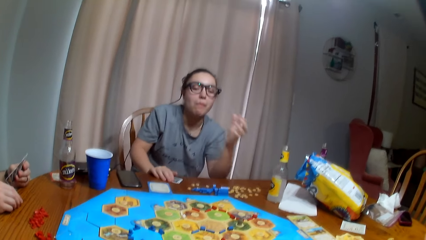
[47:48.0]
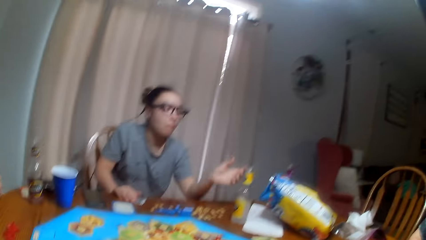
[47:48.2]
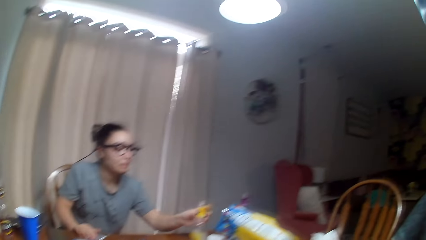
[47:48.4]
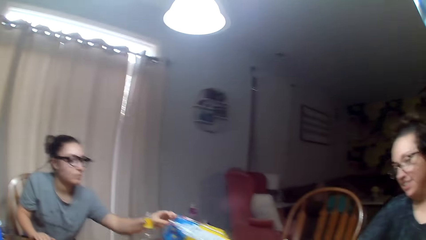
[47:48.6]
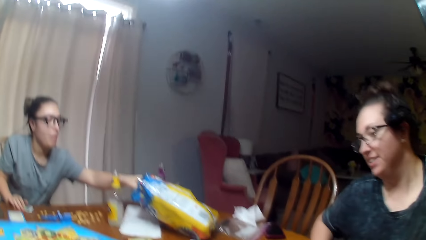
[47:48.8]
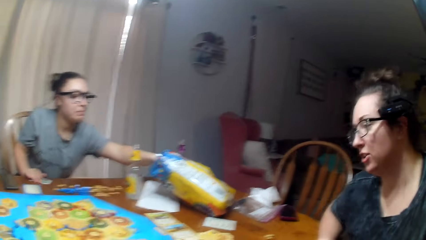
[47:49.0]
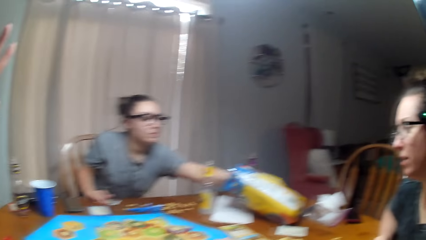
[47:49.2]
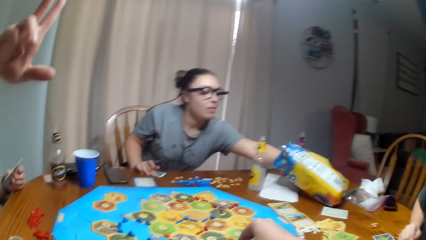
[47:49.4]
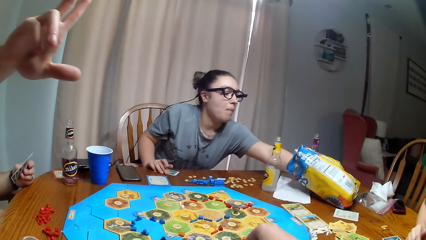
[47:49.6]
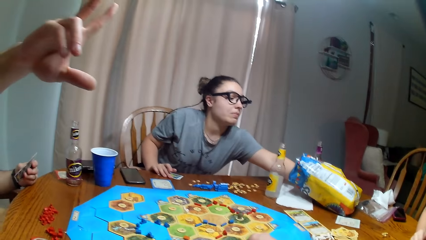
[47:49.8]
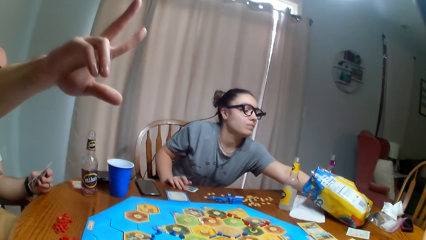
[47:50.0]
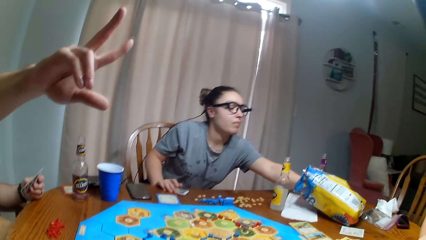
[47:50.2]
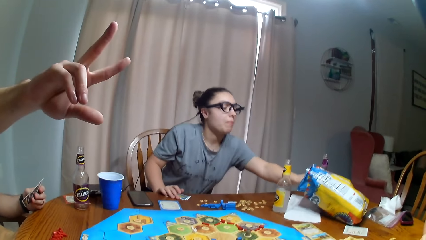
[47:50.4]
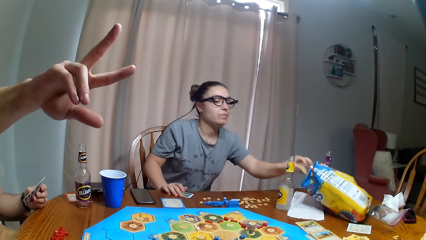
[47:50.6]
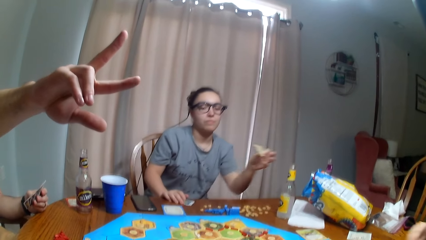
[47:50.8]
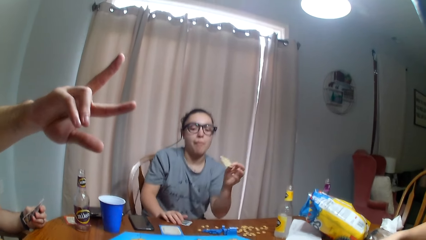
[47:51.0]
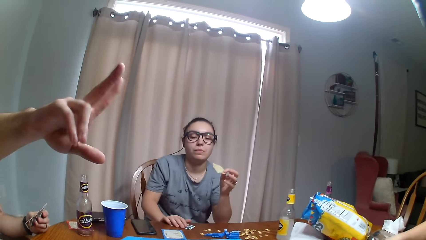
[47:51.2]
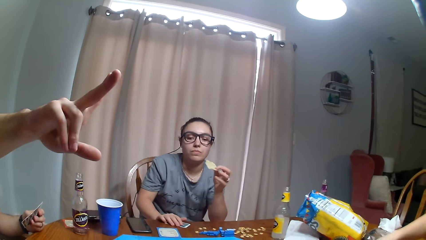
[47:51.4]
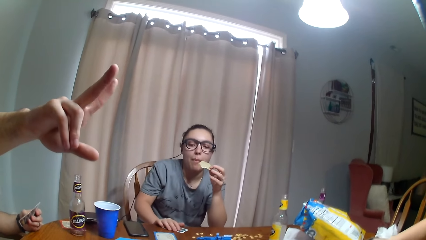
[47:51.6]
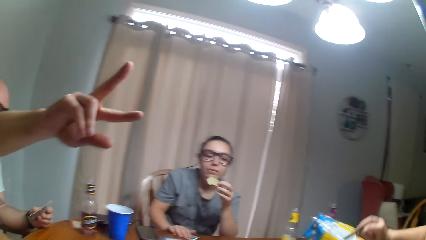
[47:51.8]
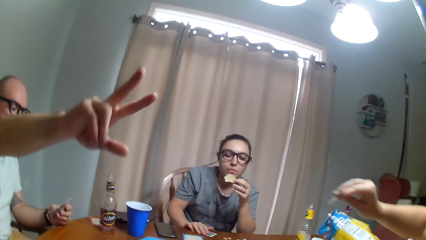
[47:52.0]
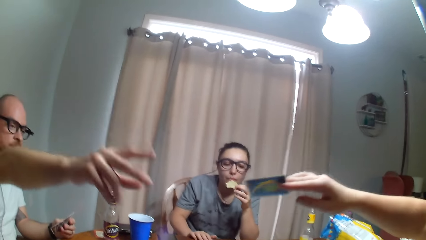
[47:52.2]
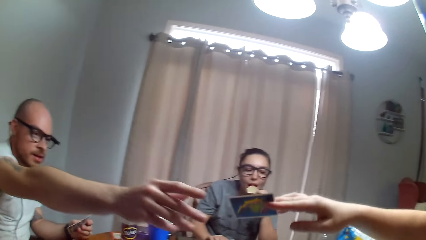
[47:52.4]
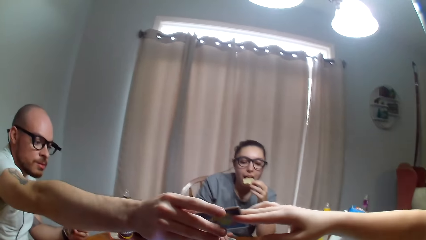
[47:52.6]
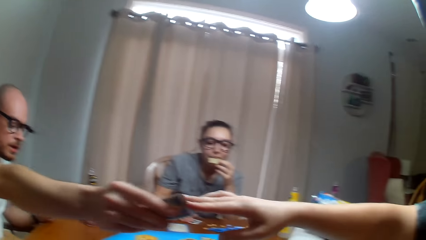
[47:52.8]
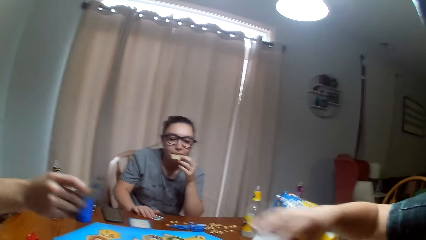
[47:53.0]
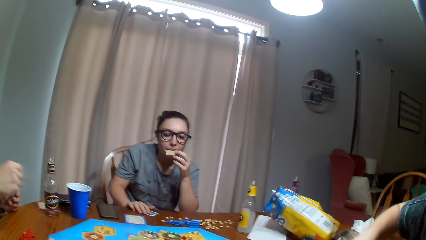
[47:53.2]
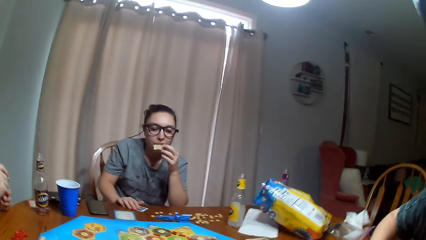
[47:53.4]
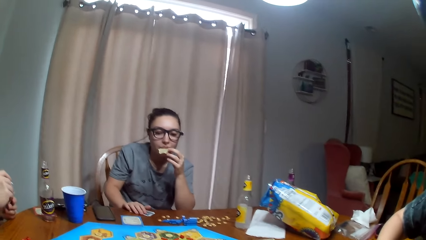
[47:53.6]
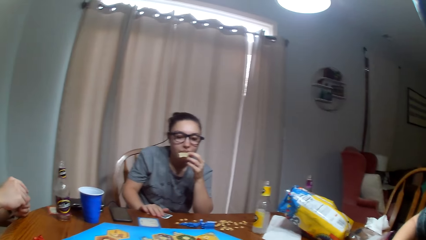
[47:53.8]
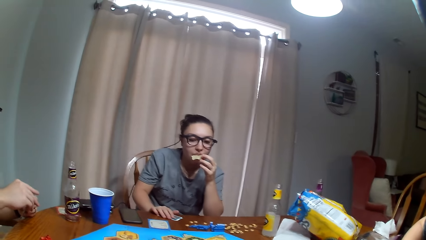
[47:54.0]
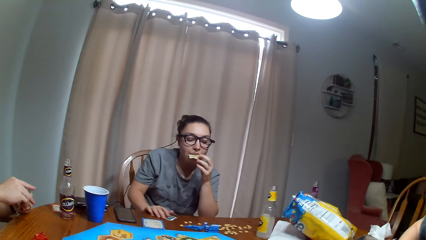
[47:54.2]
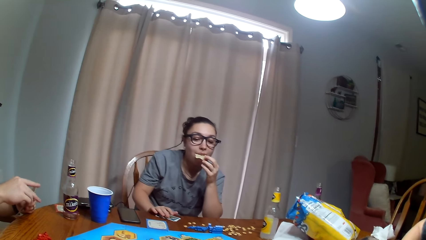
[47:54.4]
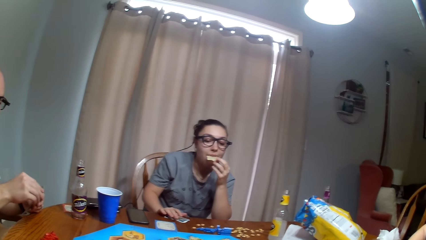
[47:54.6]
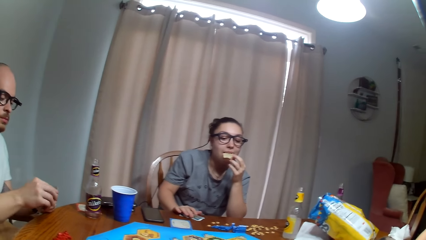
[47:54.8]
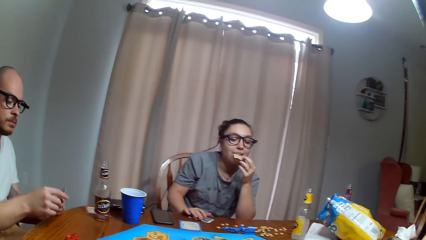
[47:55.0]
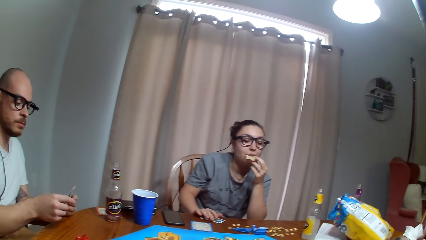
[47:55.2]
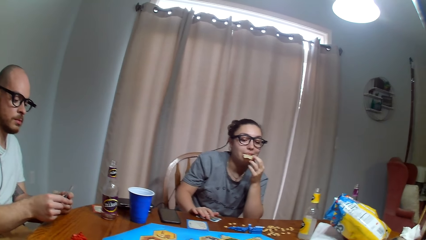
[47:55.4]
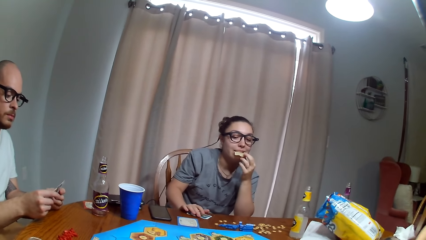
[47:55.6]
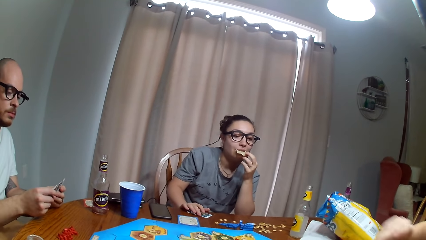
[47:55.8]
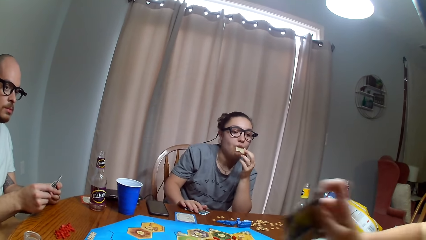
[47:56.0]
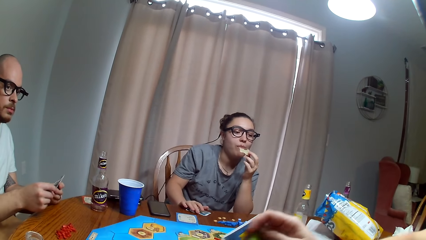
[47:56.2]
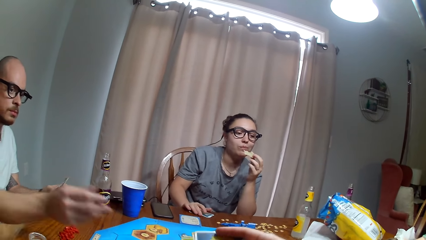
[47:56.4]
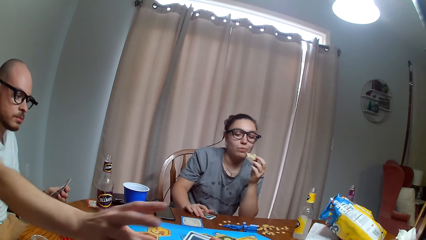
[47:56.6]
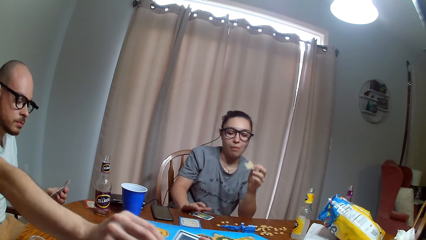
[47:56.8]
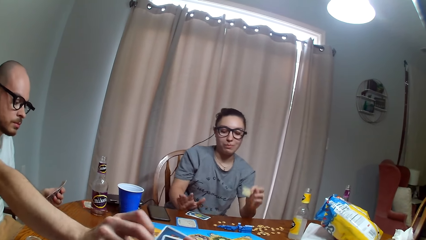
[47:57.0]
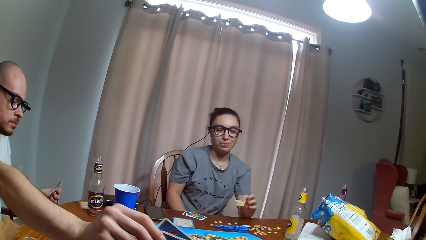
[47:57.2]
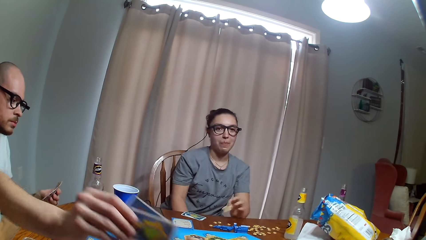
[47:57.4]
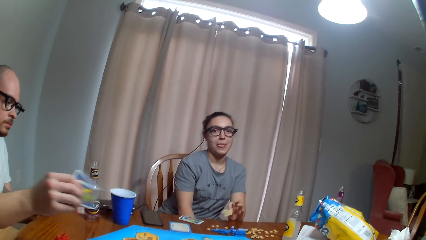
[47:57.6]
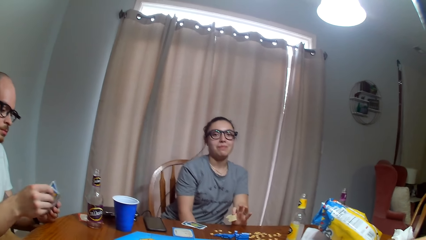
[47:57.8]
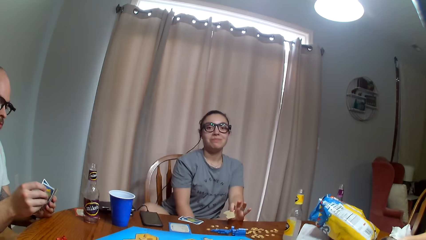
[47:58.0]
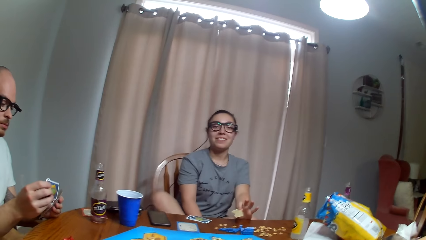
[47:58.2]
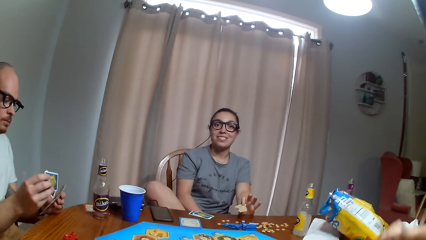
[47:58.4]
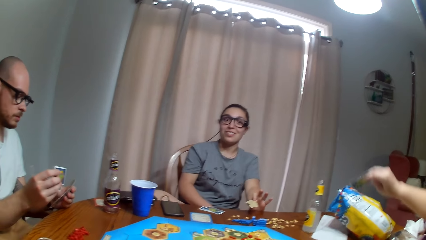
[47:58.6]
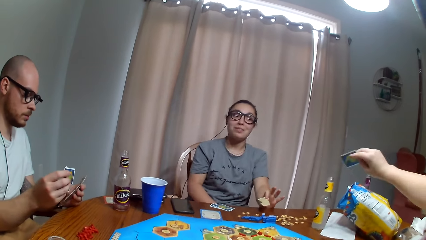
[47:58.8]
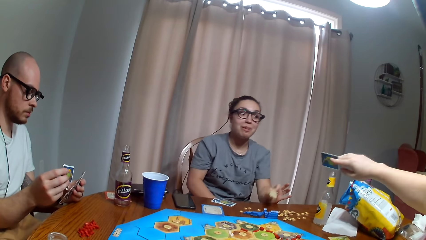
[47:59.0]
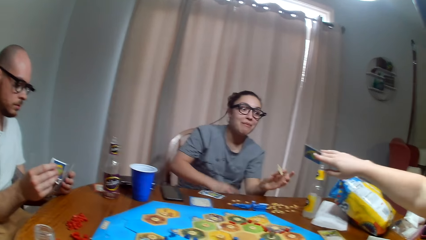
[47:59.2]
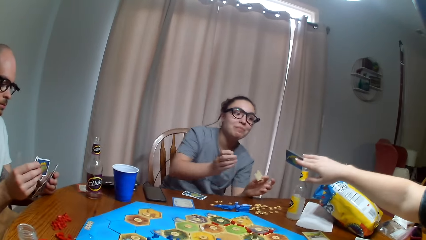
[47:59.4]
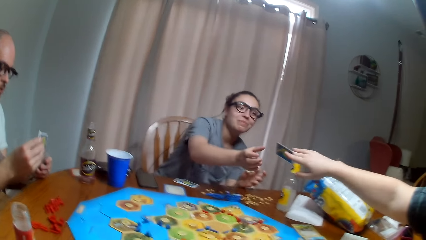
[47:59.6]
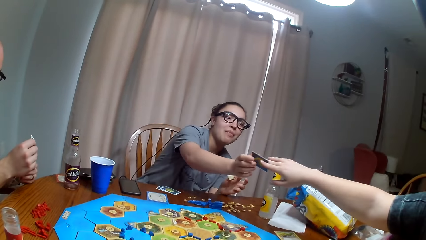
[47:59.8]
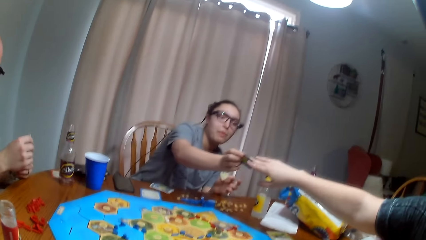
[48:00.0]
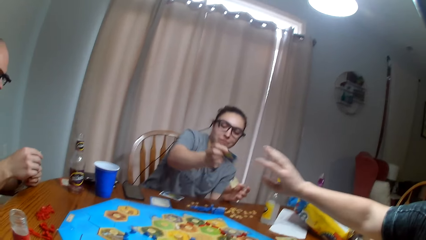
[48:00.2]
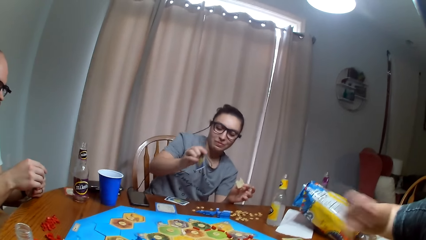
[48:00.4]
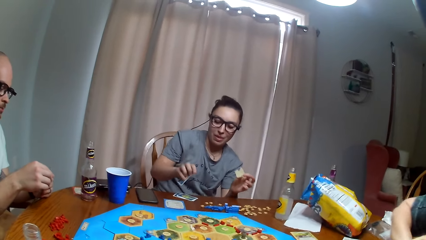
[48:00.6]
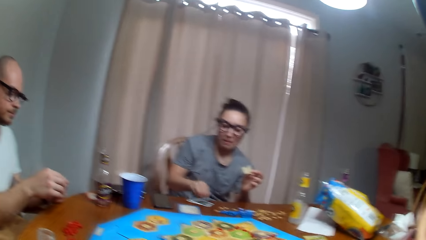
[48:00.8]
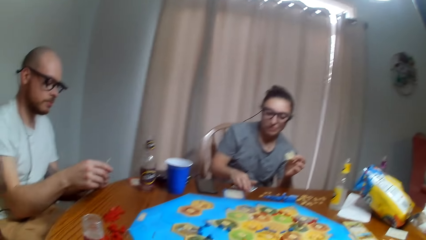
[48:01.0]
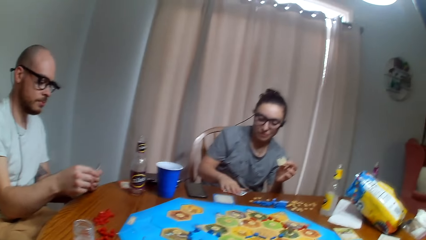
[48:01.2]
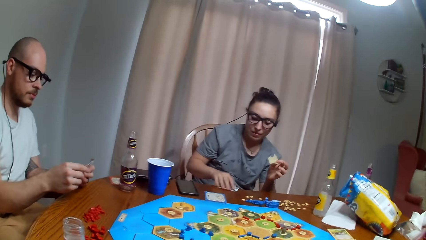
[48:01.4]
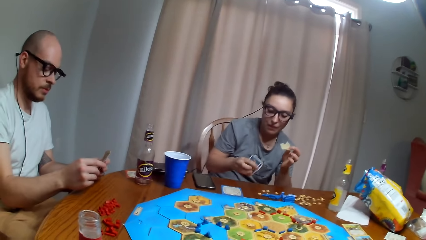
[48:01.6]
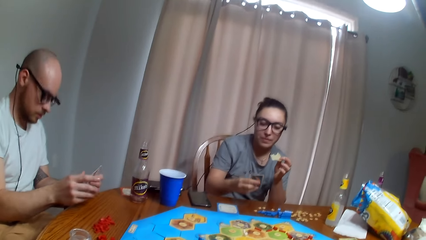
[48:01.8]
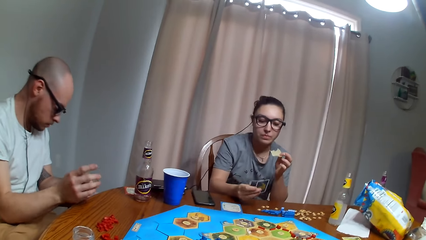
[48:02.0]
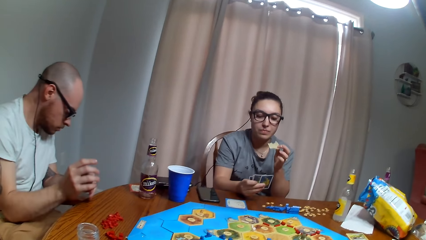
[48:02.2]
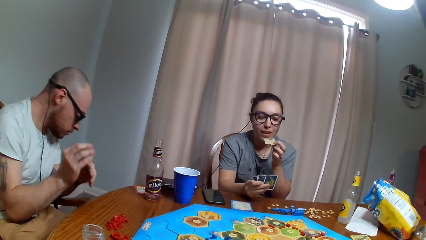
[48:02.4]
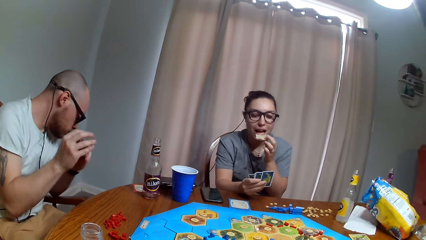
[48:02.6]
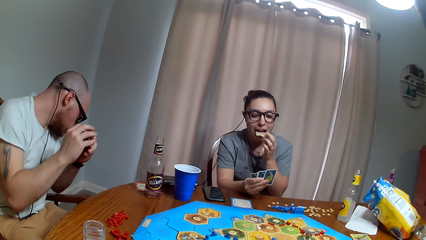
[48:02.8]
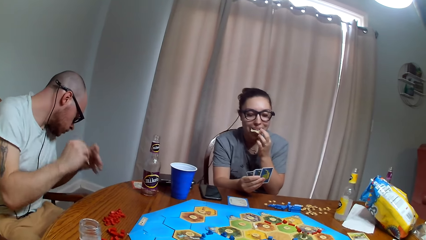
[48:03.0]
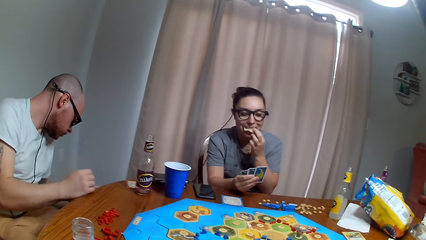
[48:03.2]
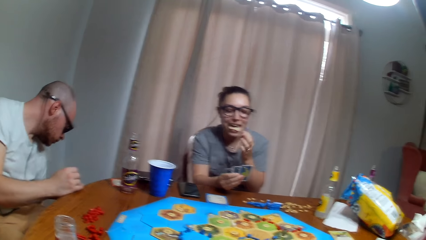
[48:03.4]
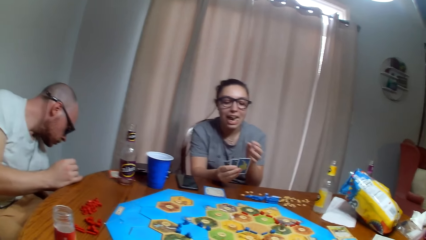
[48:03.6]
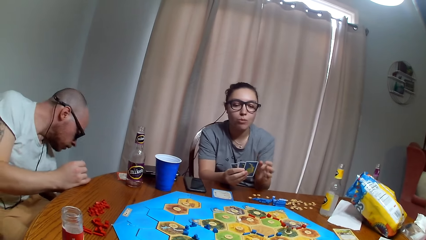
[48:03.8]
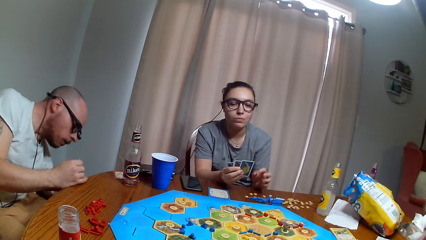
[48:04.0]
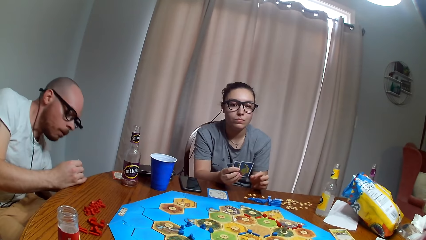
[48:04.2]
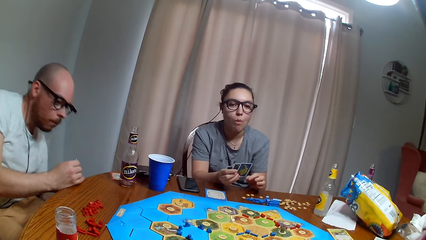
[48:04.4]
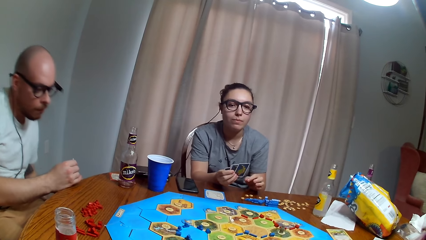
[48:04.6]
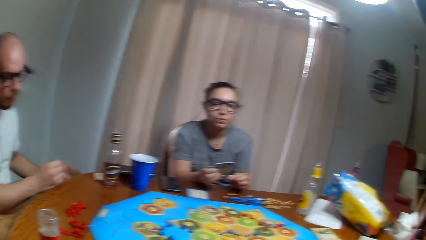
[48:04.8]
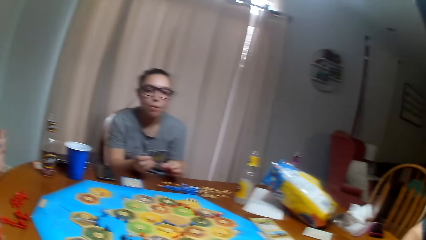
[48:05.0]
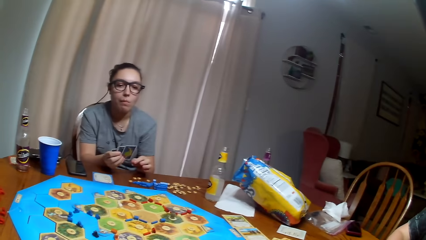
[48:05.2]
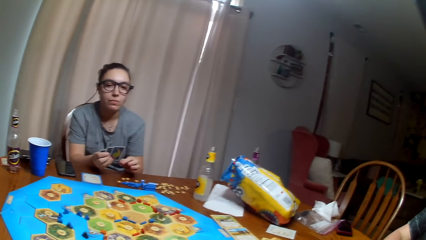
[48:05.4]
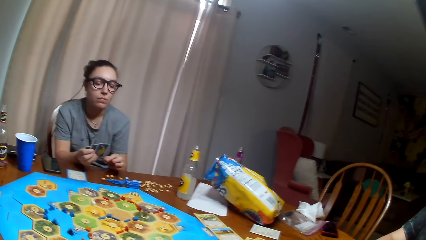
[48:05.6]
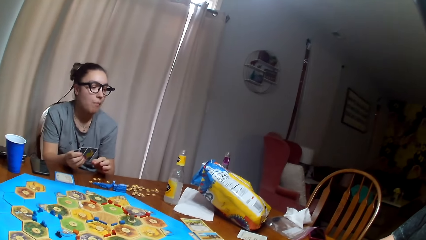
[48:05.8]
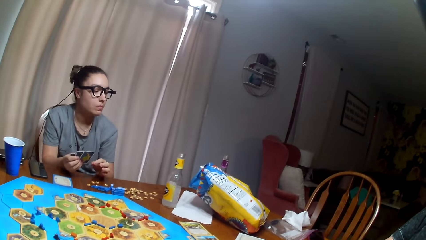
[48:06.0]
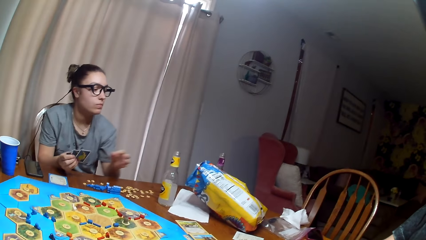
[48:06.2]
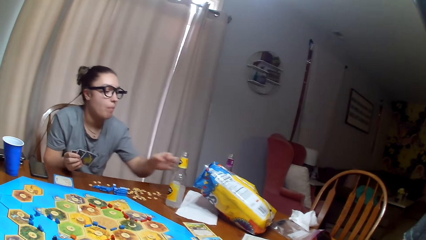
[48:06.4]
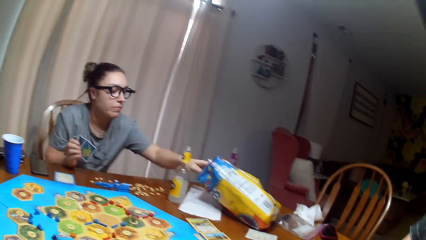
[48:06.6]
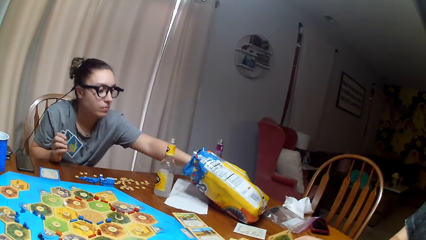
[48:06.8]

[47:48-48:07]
A woman picks the chips. A man raises the hand. The woman eats the chips. Another woman gives the man the card. The first woman folds legs. The second woman gives the first woman the card. The first woman puts the card down and picks the card. The man picks something.
